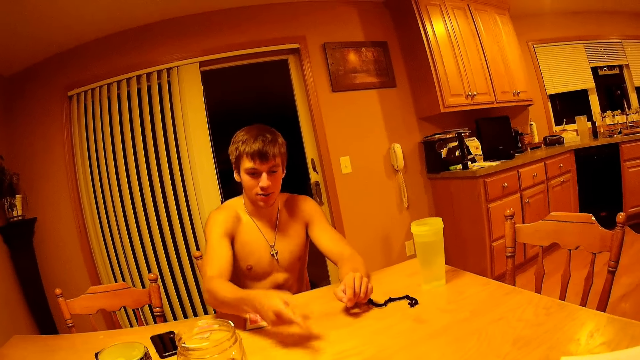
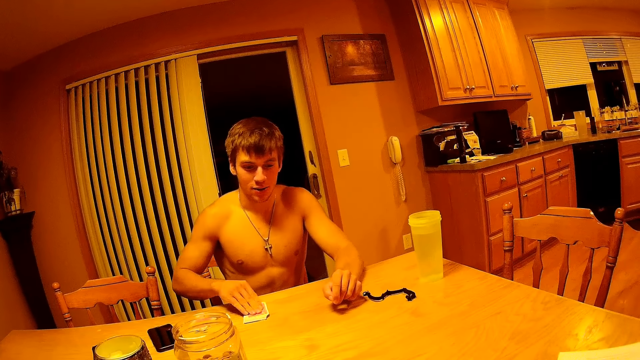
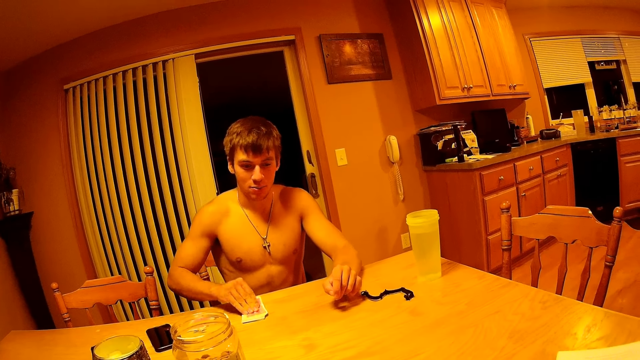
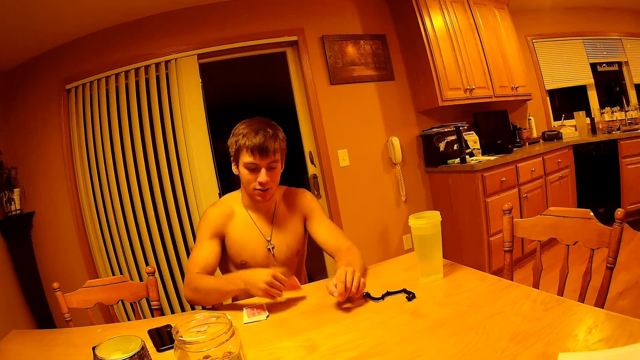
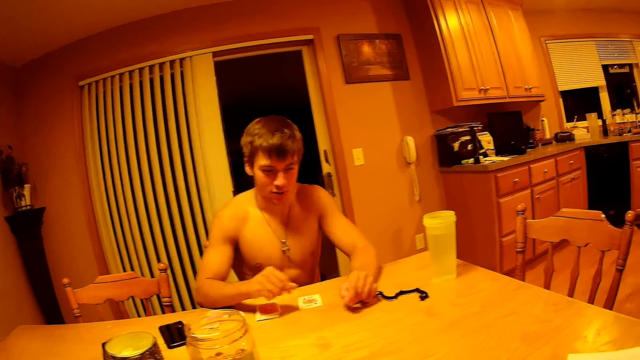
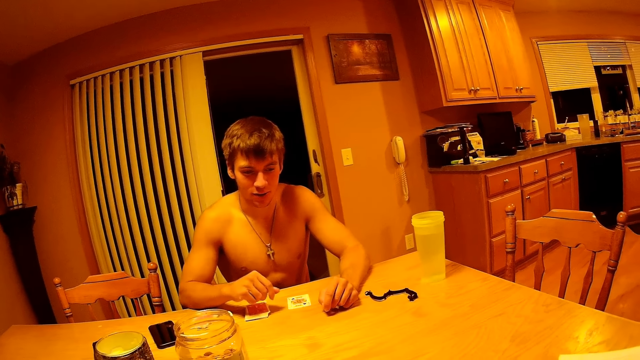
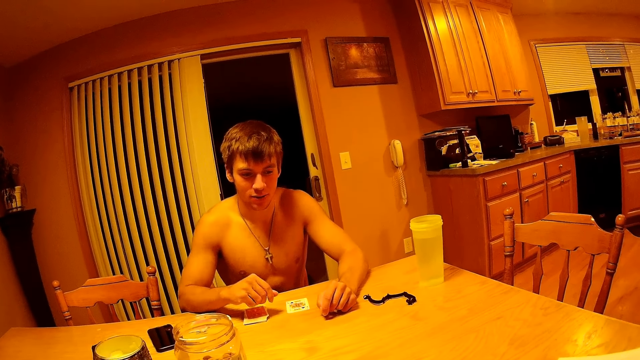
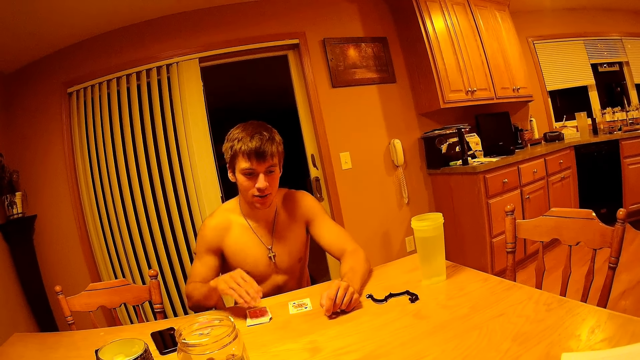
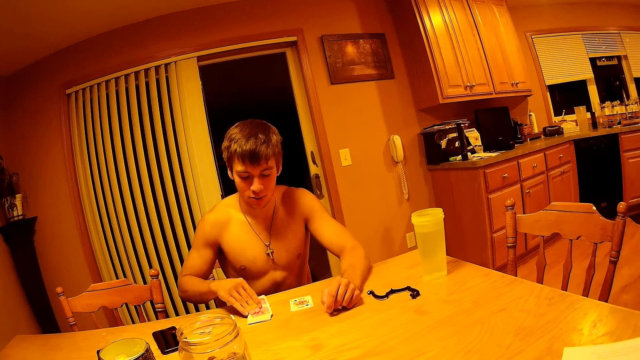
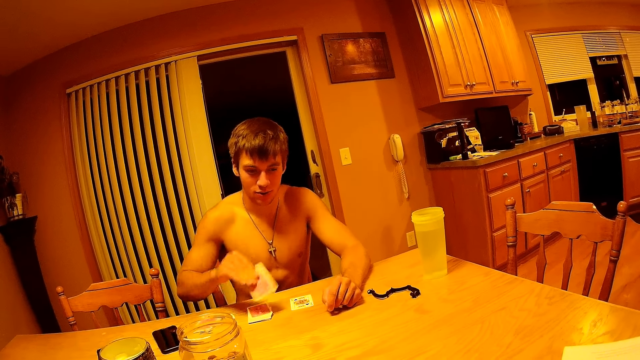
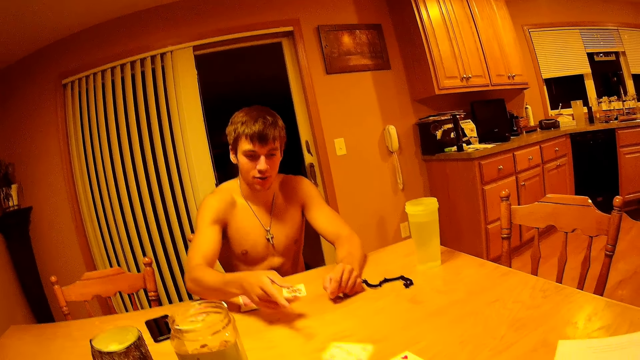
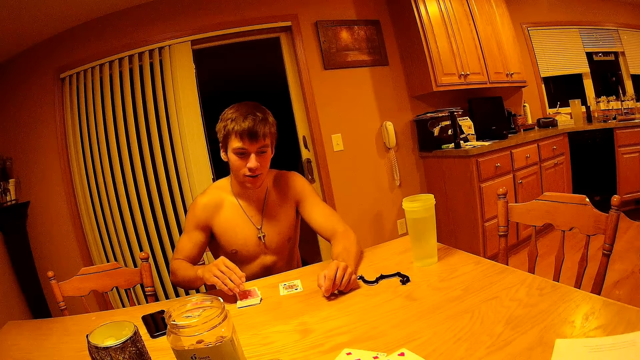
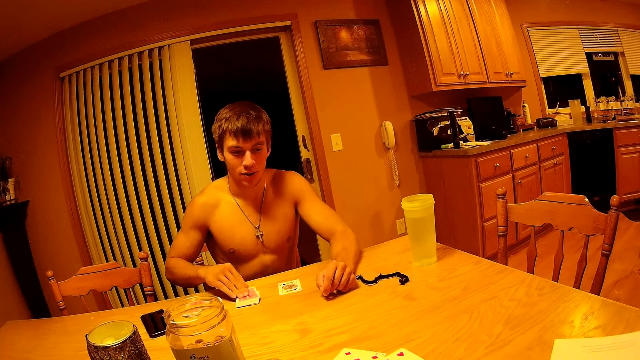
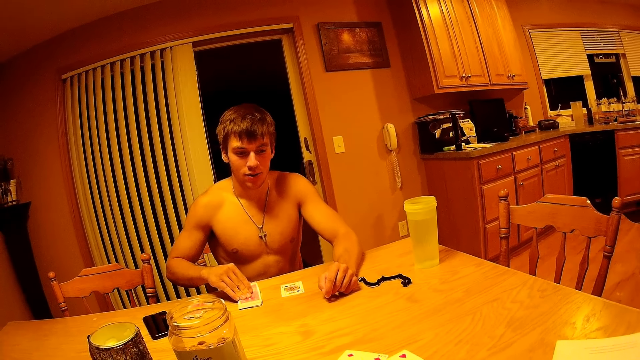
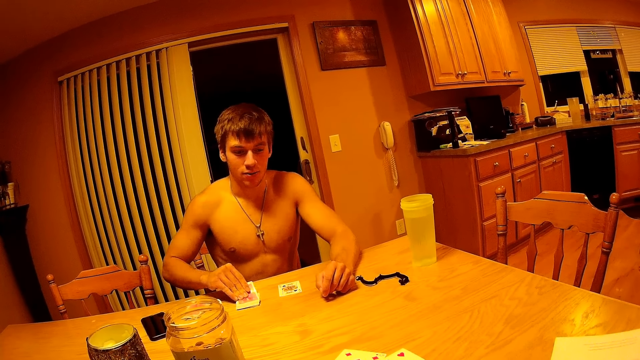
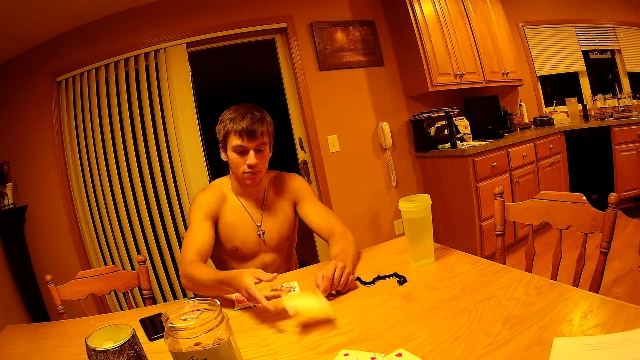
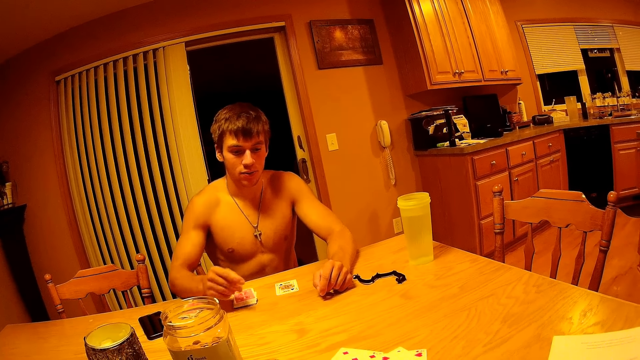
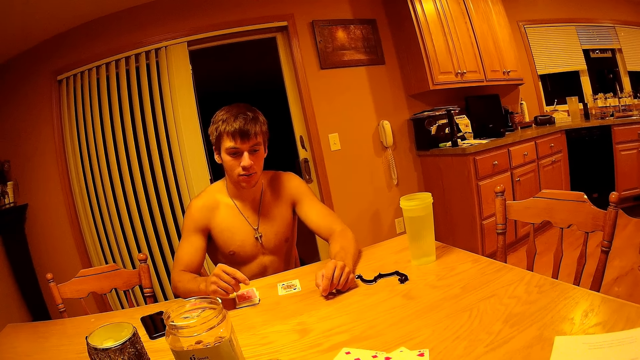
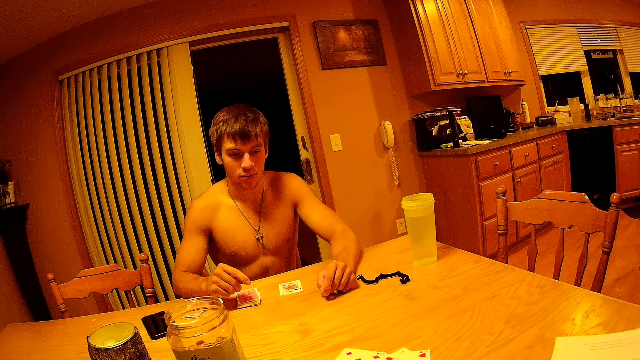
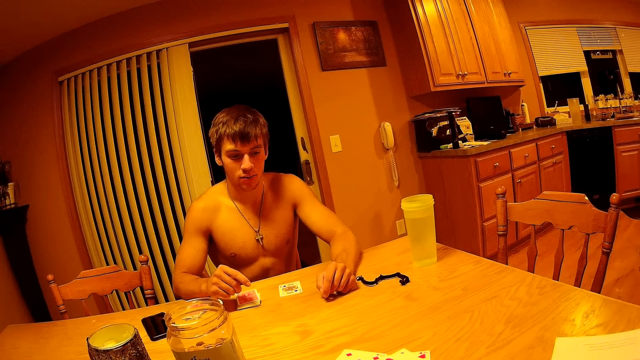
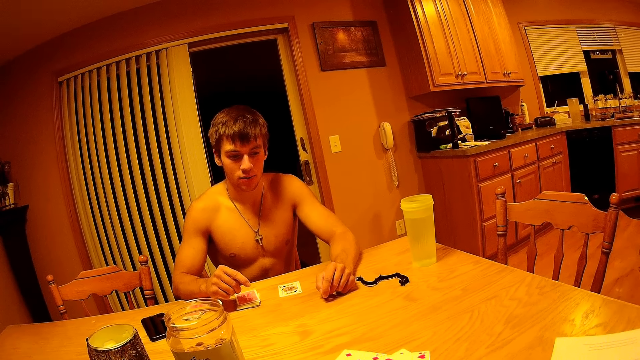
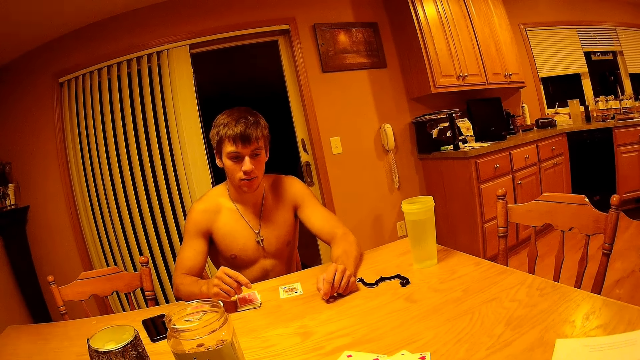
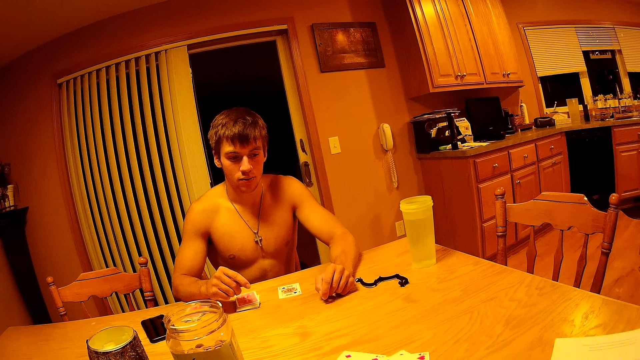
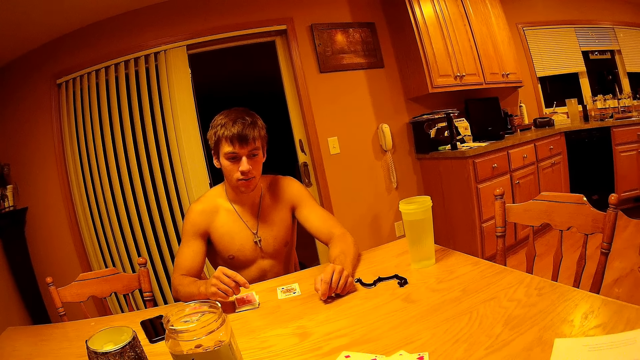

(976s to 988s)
The man passes the card across the table. The man picks a card from the deck and puts the card on the table. The man picks a card from the deck and passes the card across the table. The man picks a card from the deck and passes the card across the table.

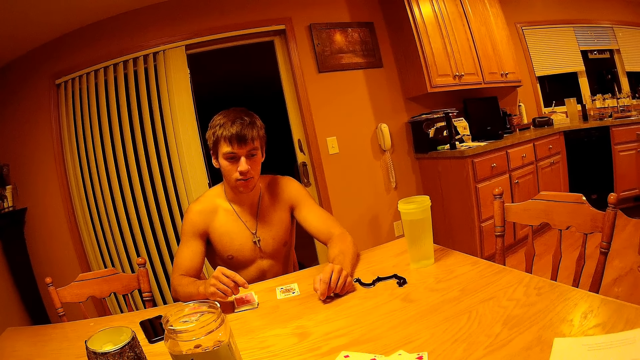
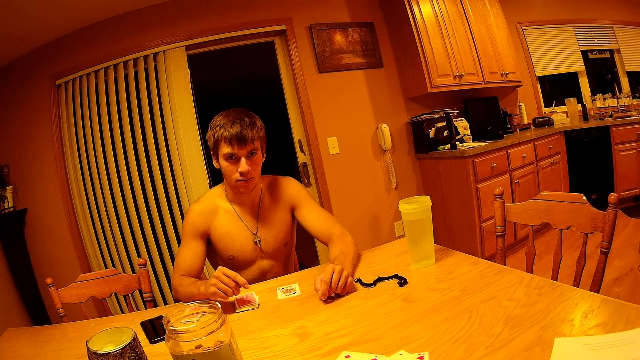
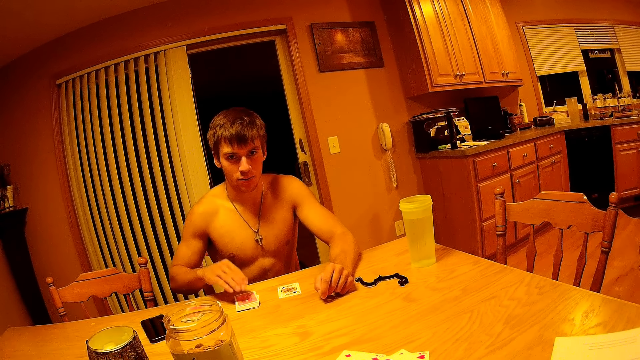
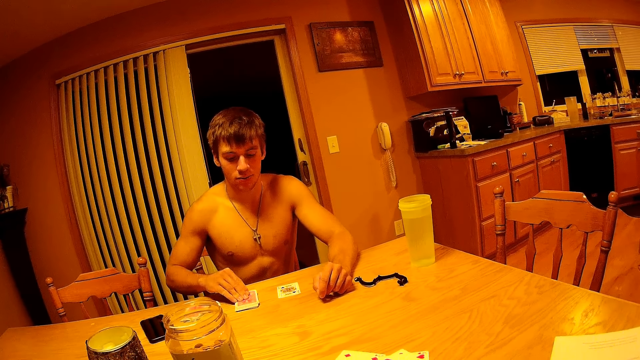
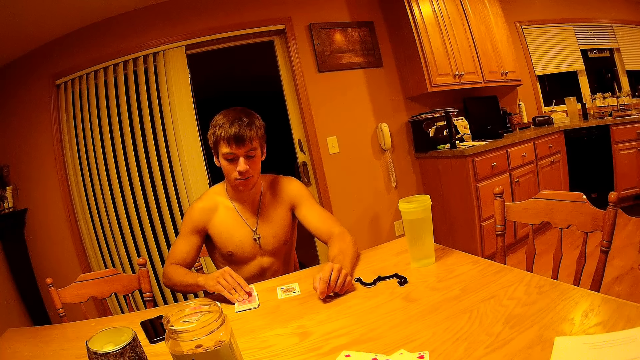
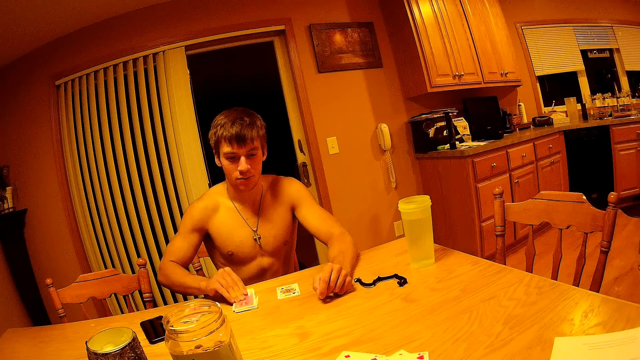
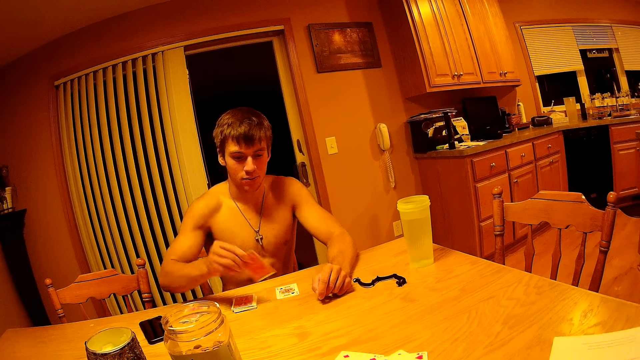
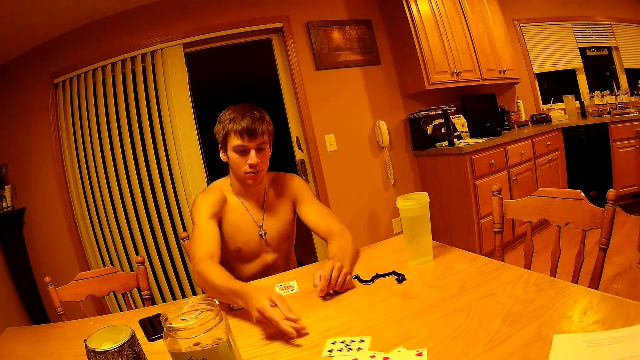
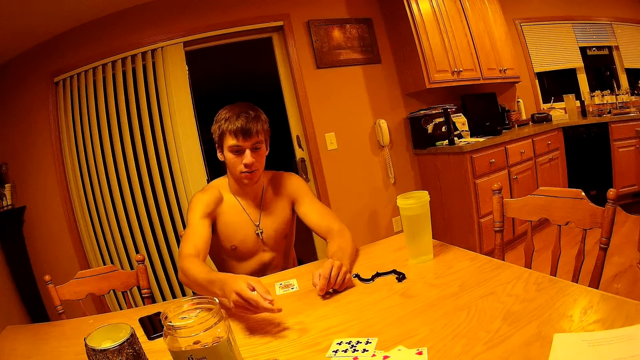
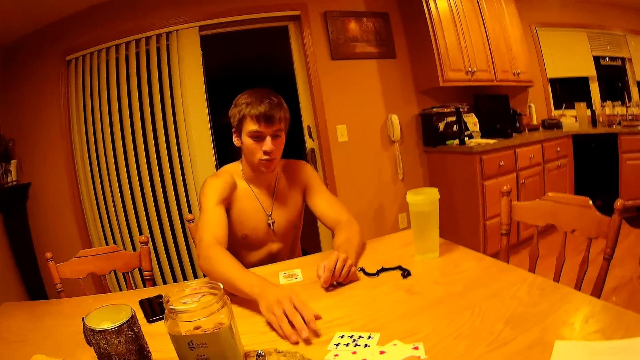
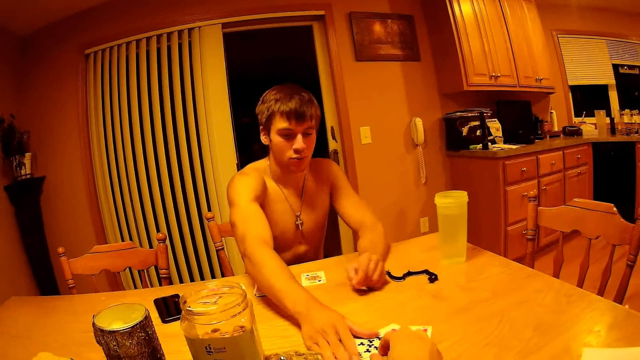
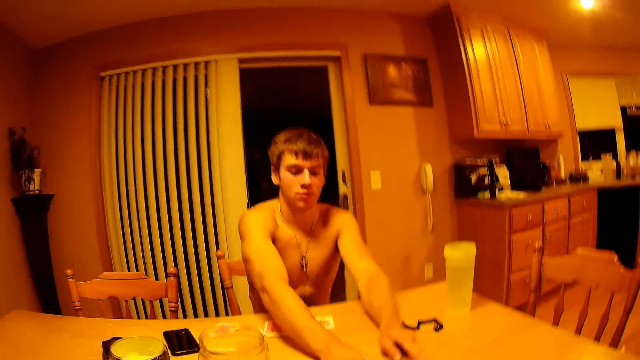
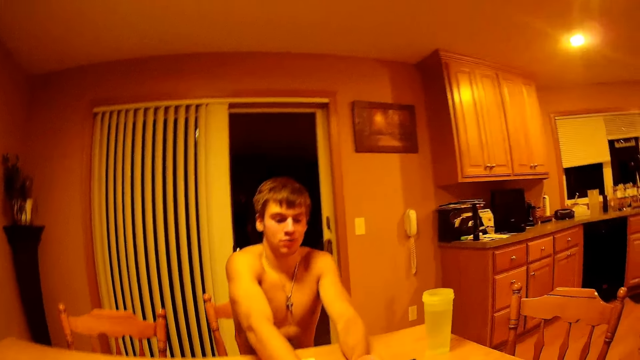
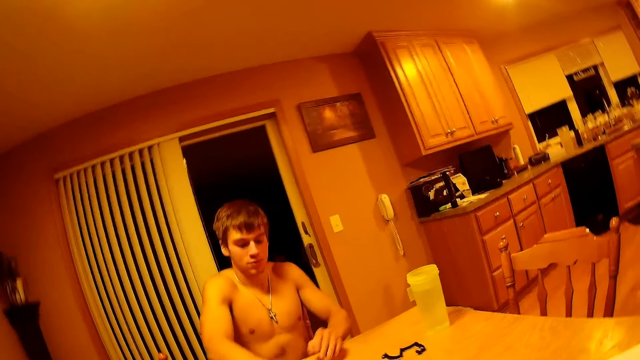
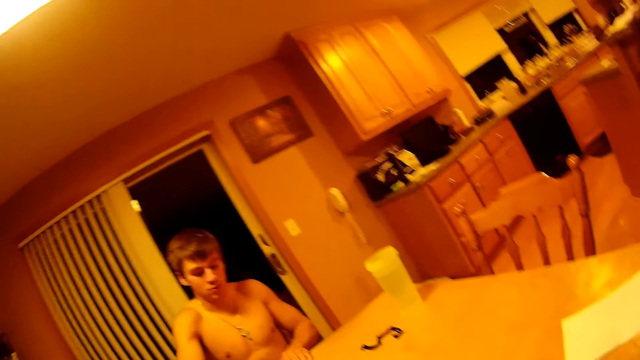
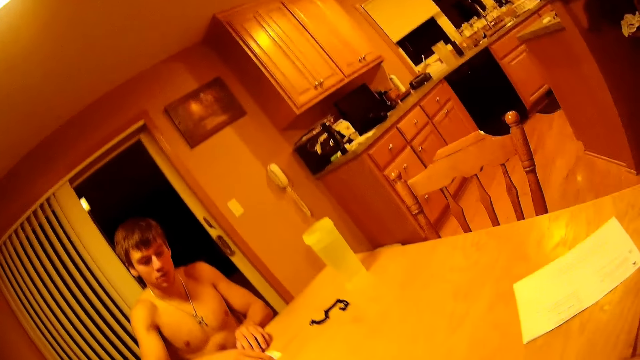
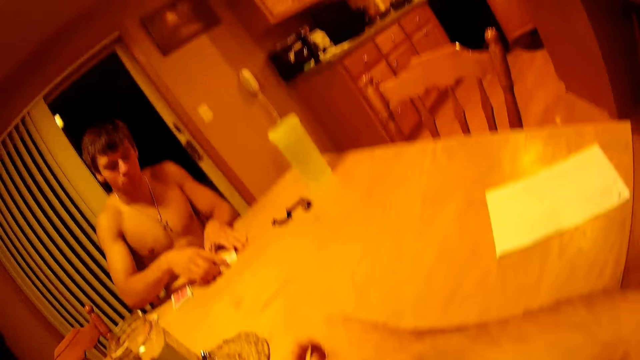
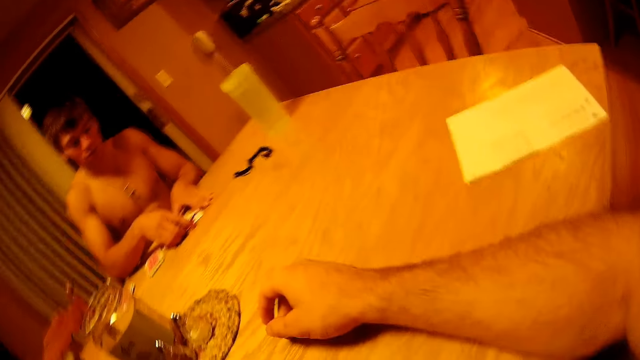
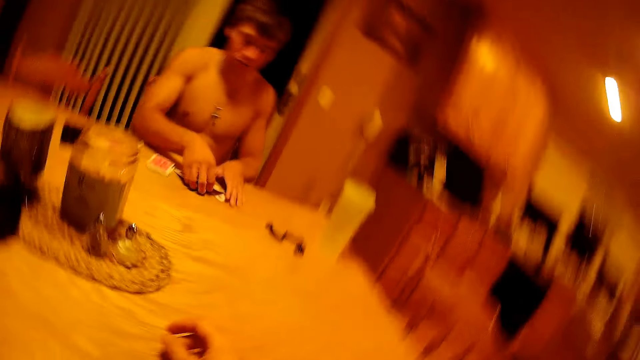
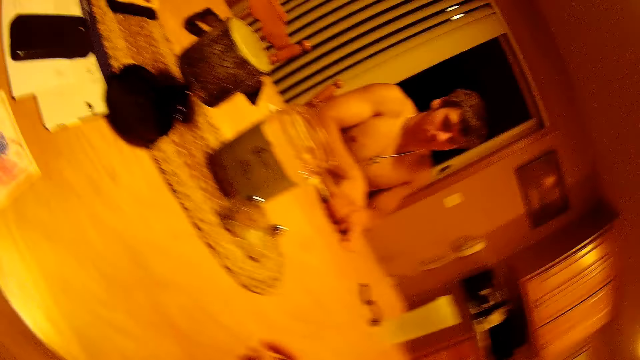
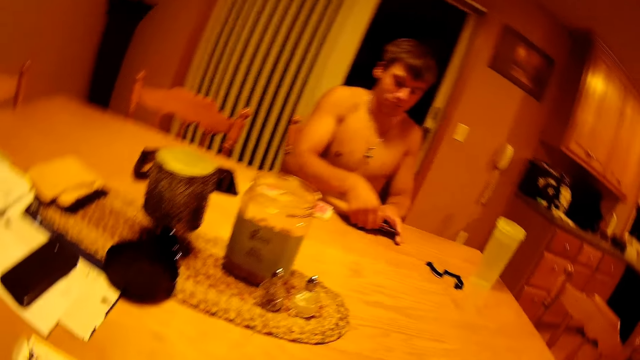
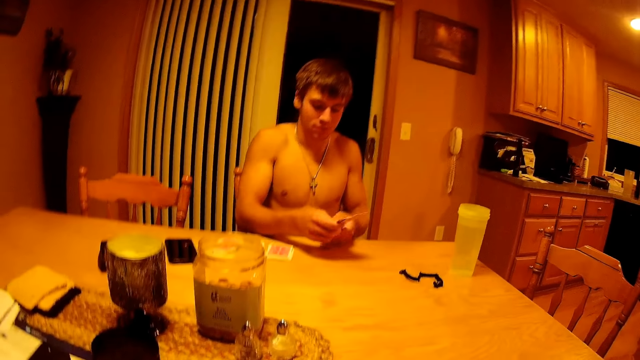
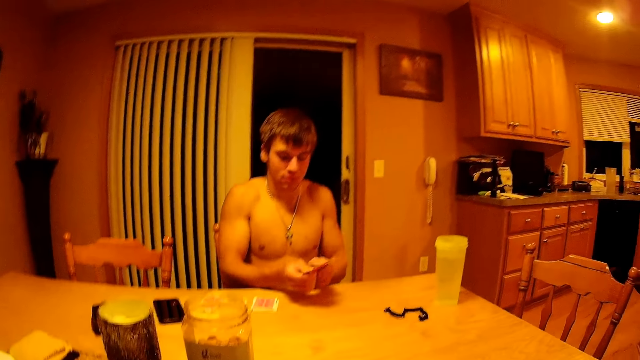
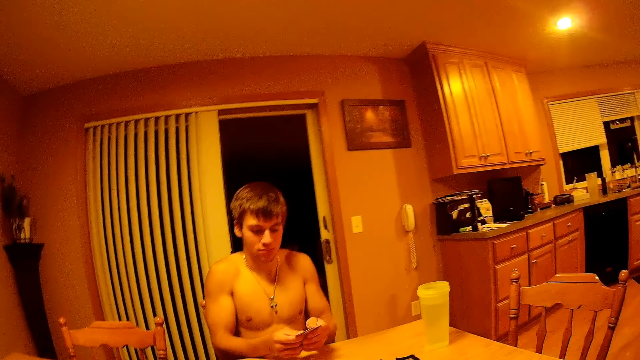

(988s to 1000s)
The man picks a card from the deck and passes the card across the table. The camera wearer moves the cards across the table. The man touches the cards on the table with his right hand and gathers the cards on the table. The man picks the cards from the table.
